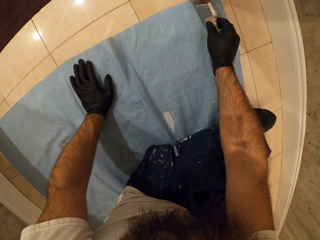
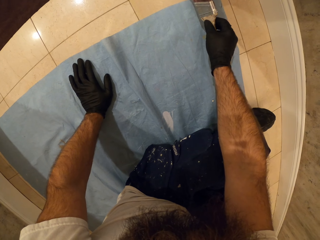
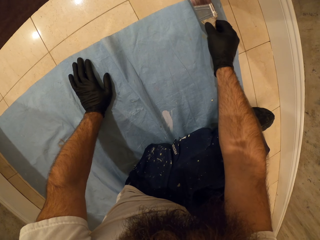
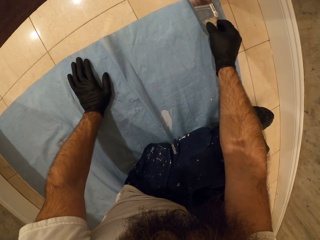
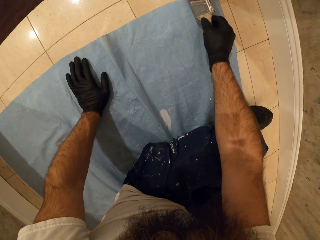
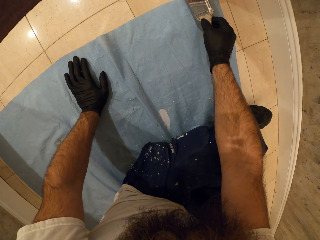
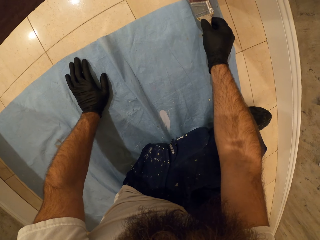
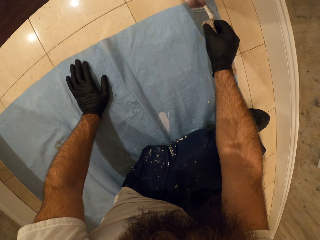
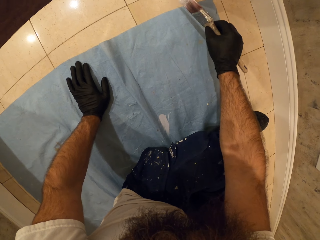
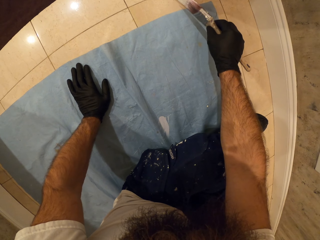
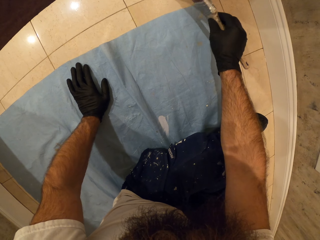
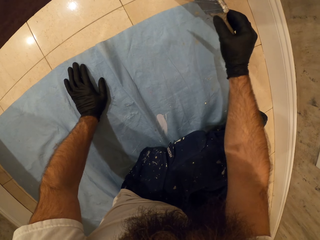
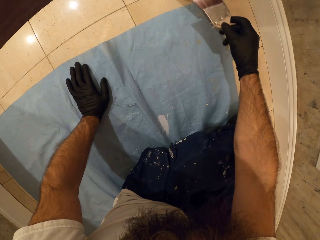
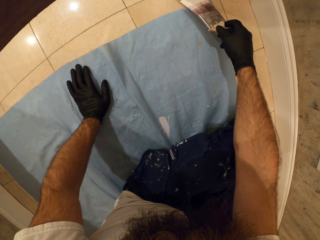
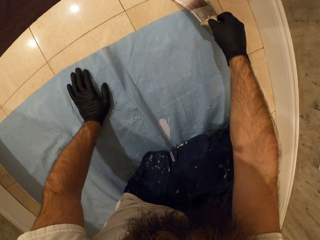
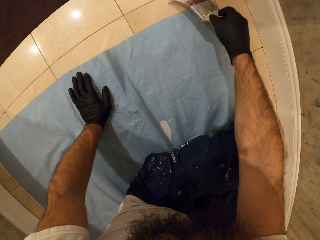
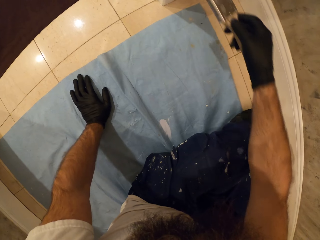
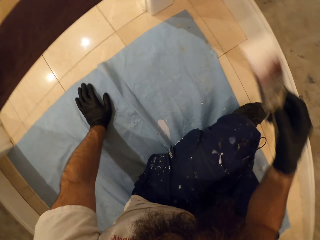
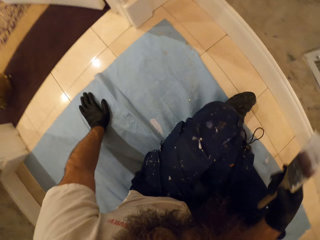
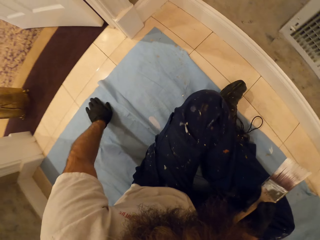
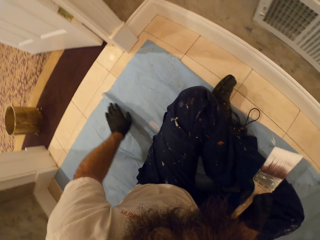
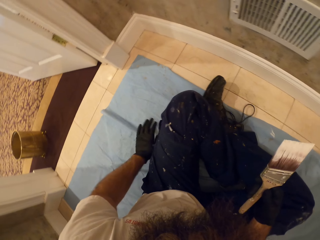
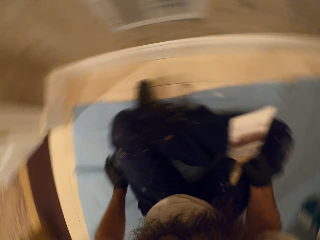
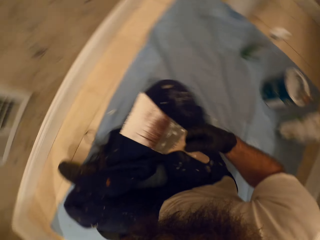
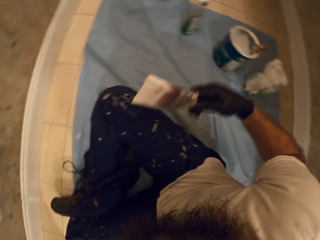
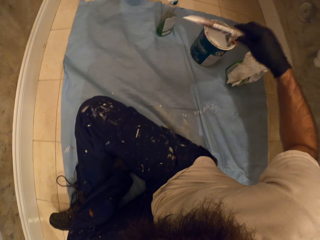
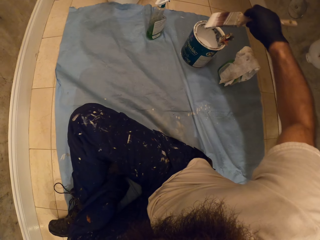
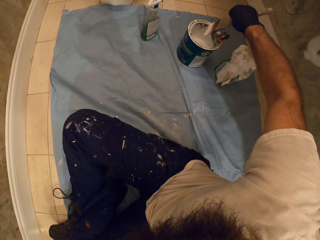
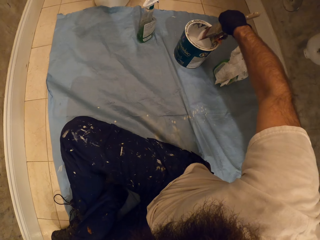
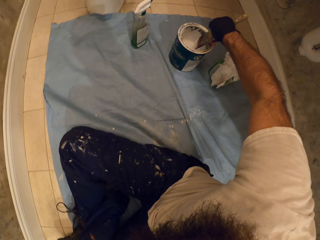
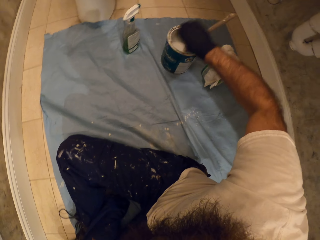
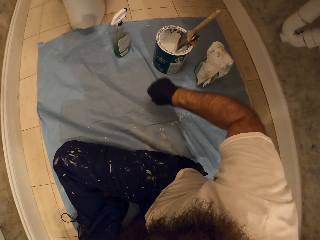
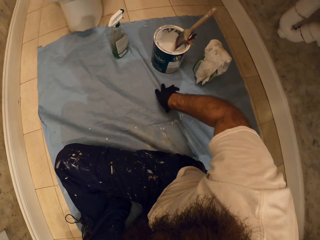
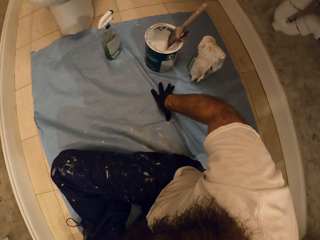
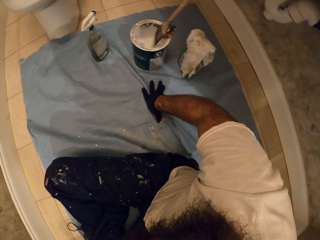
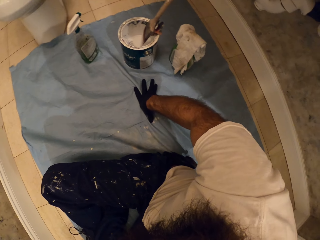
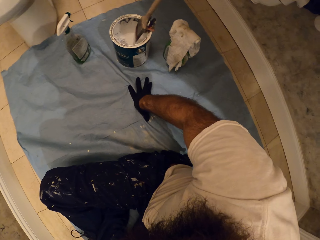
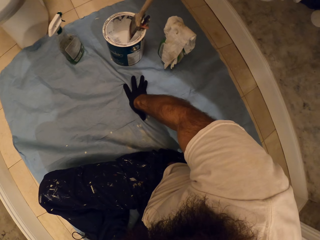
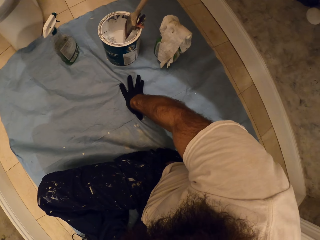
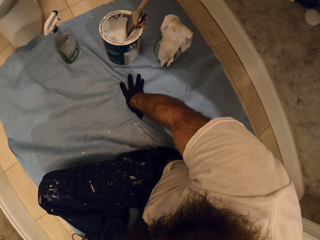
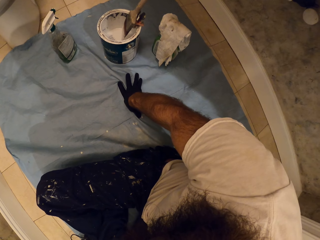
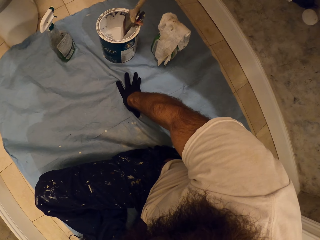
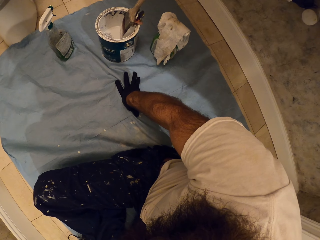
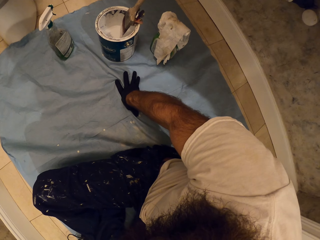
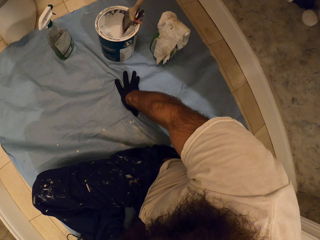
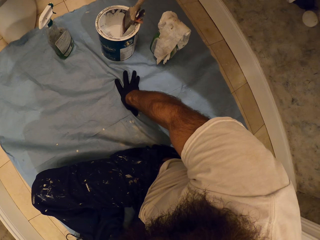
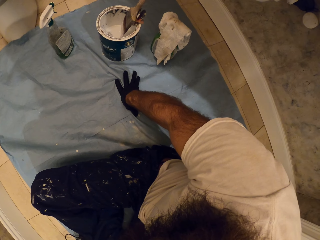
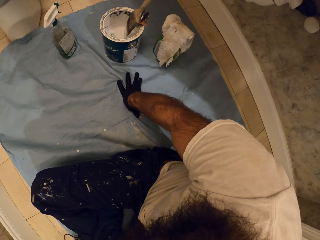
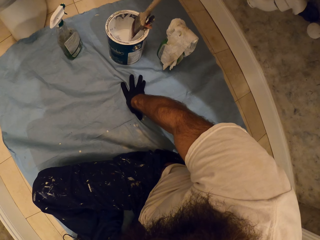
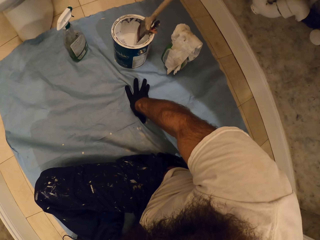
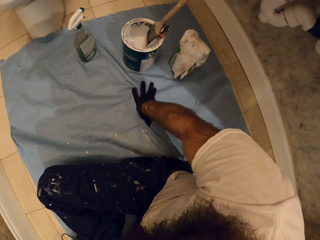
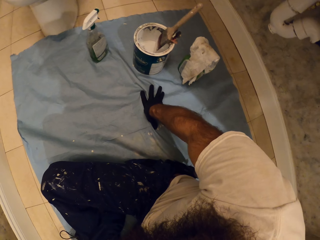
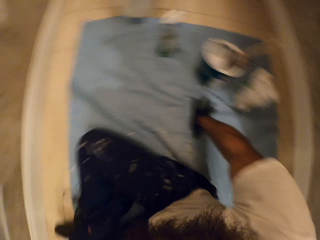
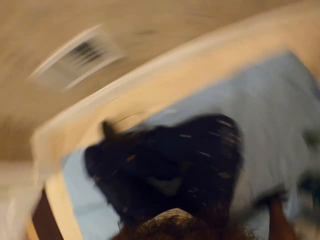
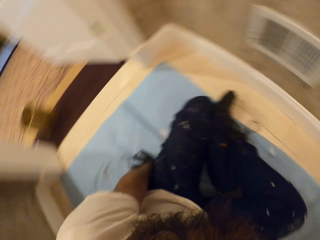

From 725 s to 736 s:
The camera wearer drops the paint brush into the paint bucket with his right hand. He places his right hand on the floor.

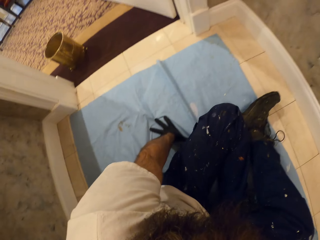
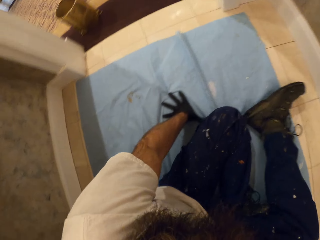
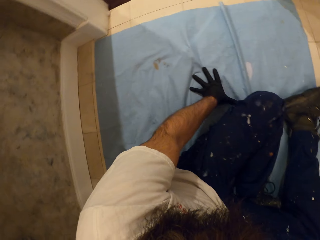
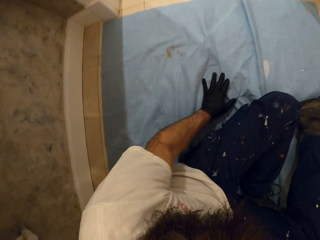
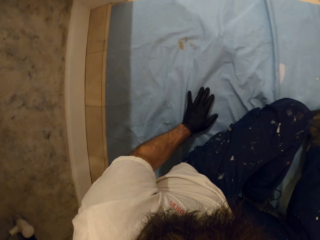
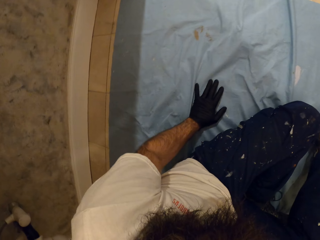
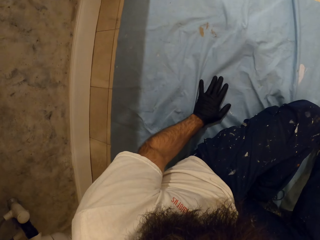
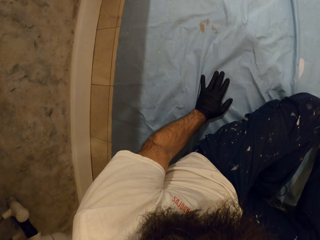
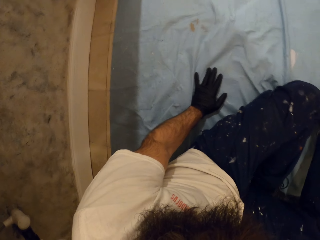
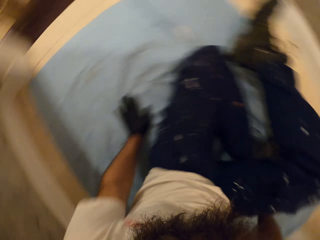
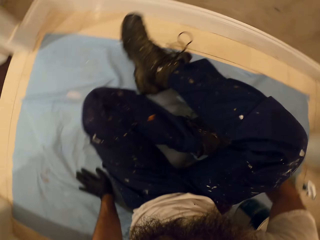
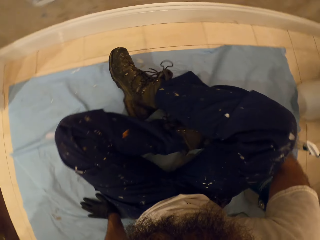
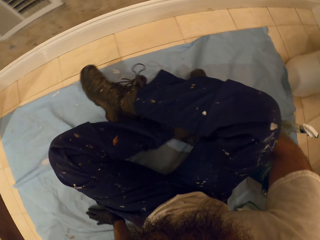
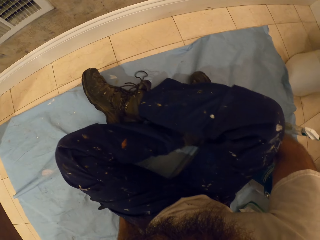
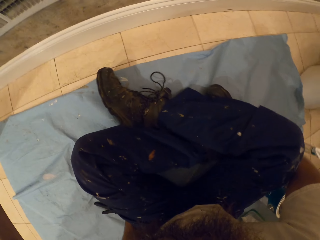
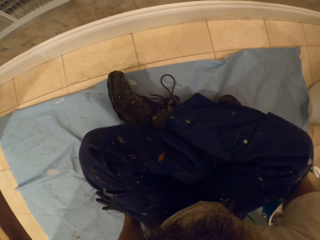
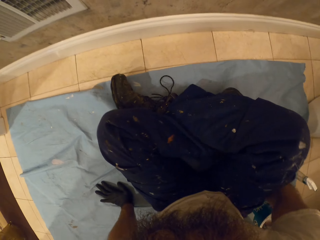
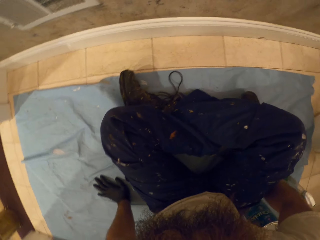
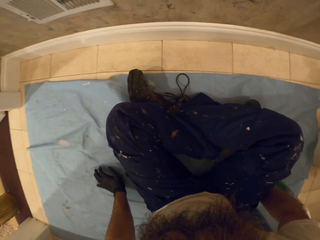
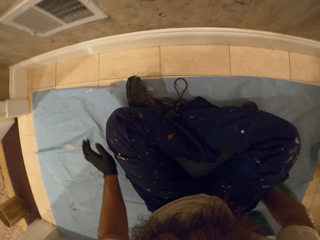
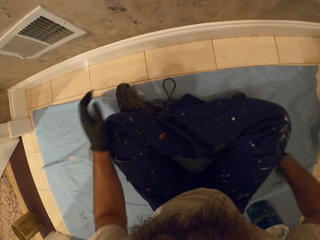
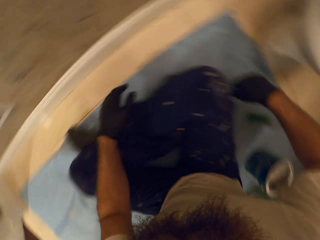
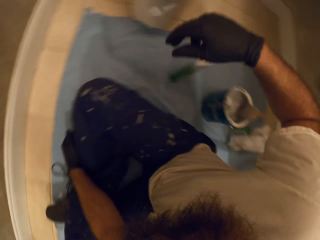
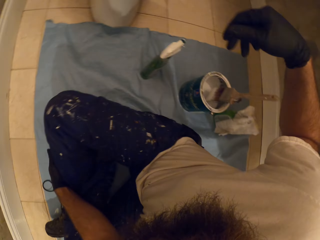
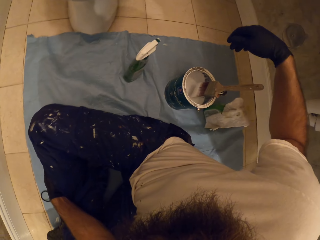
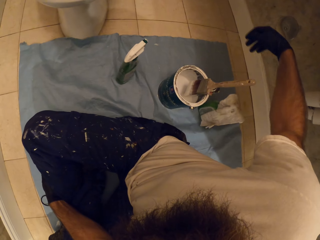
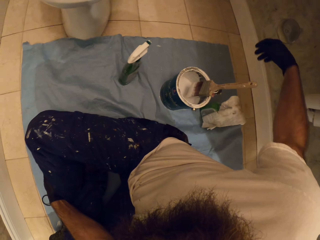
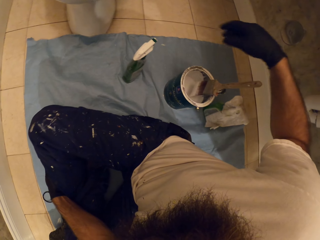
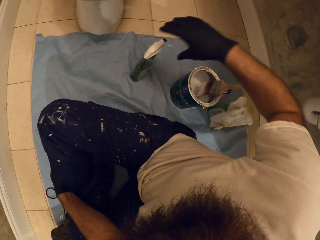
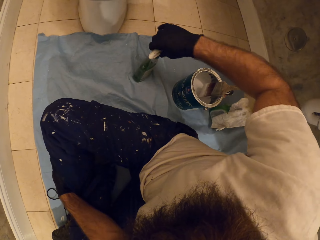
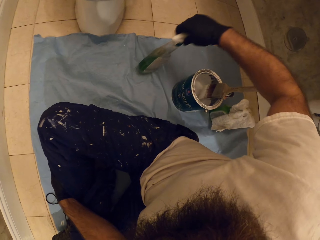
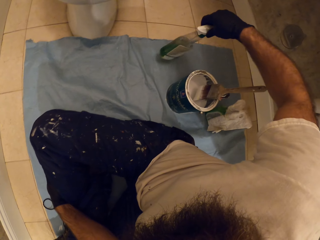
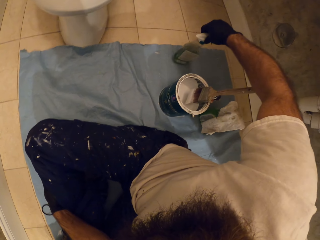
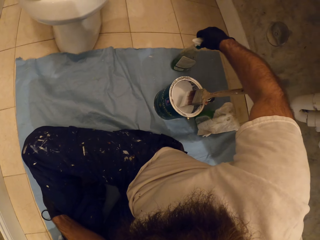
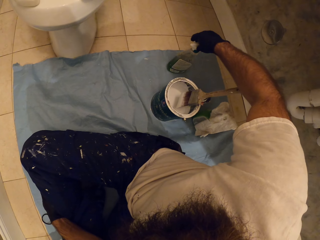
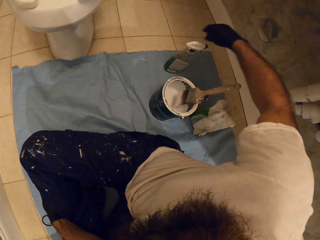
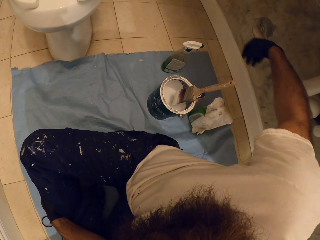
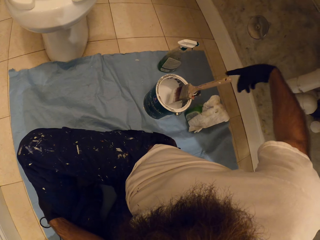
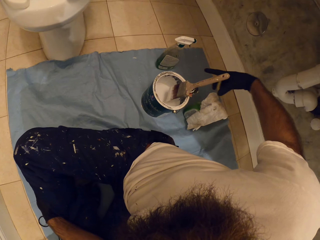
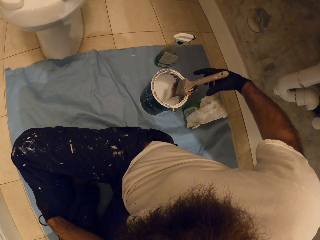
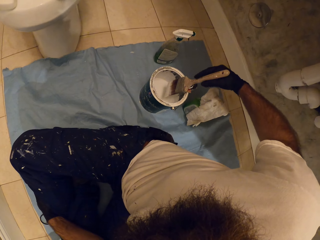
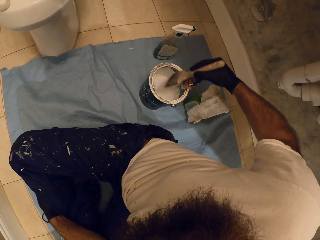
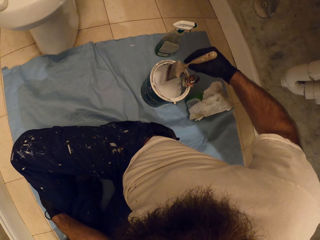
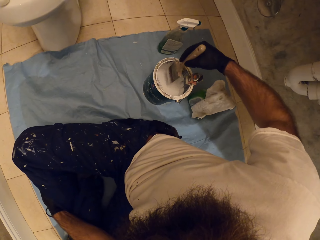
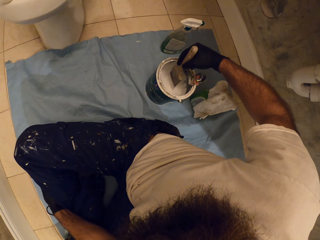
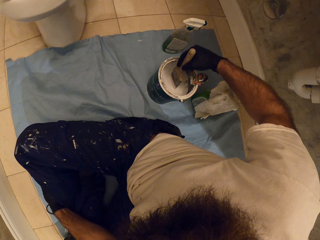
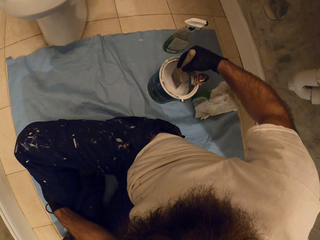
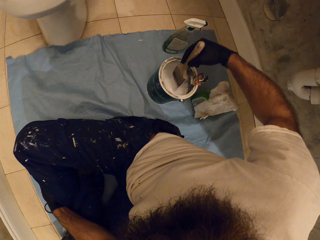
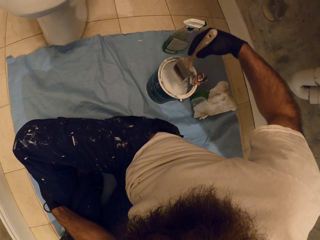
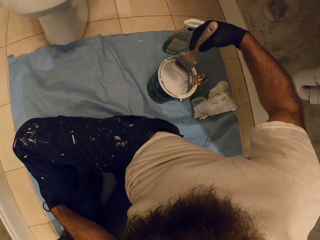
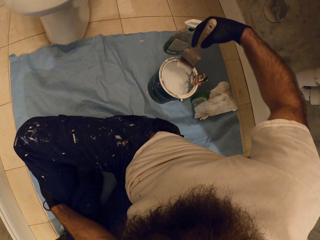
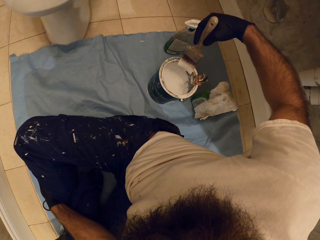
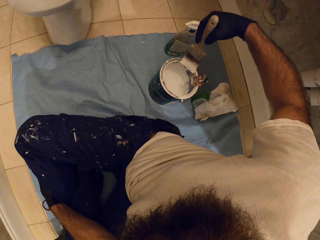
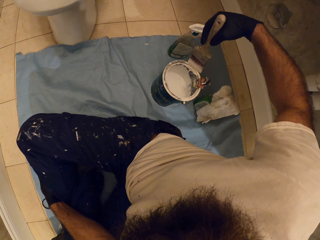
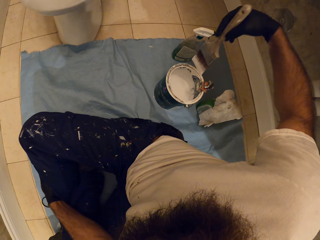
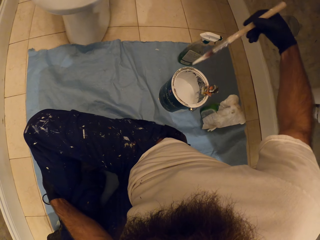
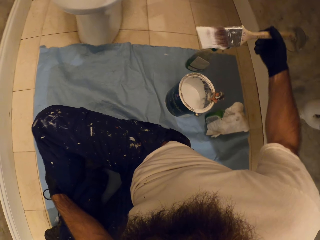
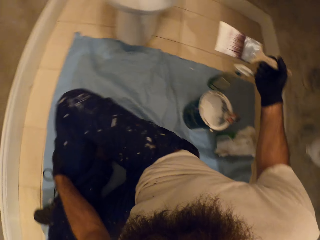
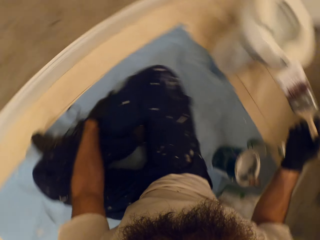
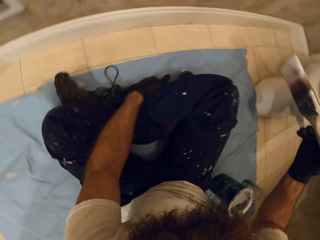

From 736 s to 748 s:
The camera wearer moves. He picks up the spray bottle from the floor with his right hand. He drops the spray bottle on the floor with his right hand. He picks up the paint brush in the paint bucket or paint tin with his right hand. He dips the paint brush into the paint bucket with his right hand. He scoops off excess paint on the paint tin.
